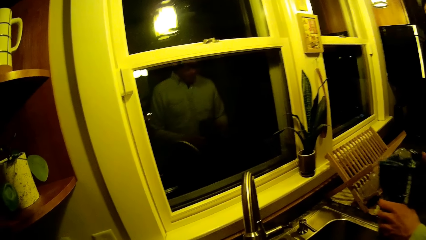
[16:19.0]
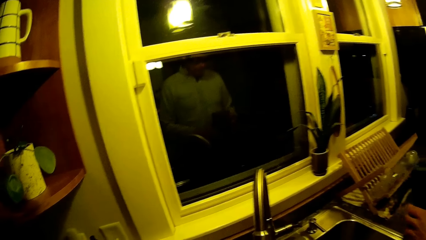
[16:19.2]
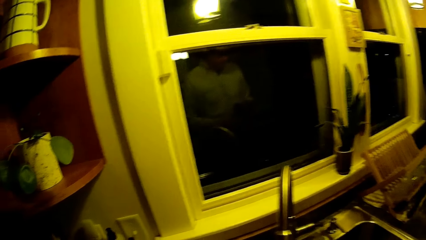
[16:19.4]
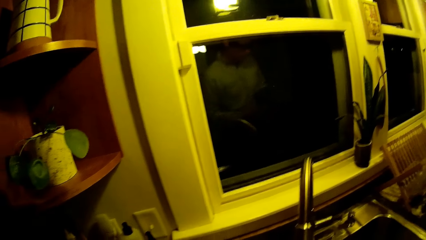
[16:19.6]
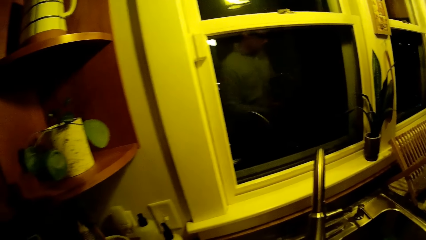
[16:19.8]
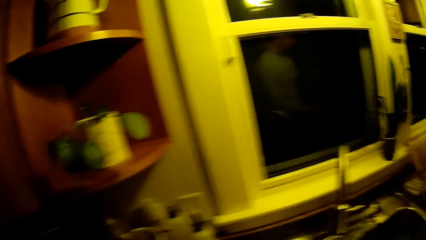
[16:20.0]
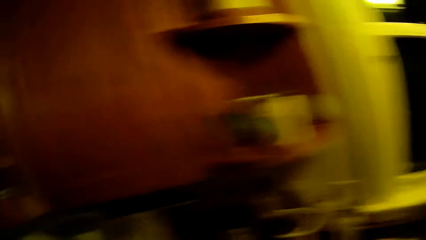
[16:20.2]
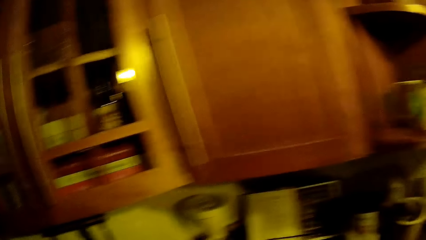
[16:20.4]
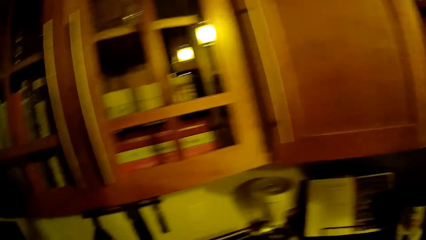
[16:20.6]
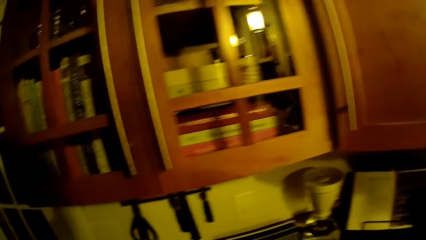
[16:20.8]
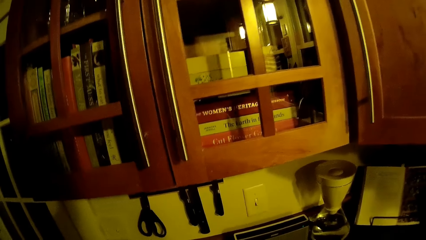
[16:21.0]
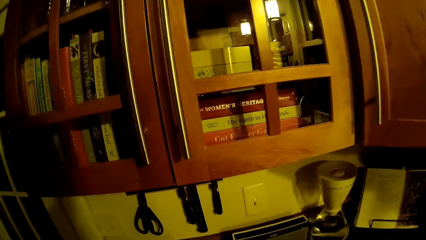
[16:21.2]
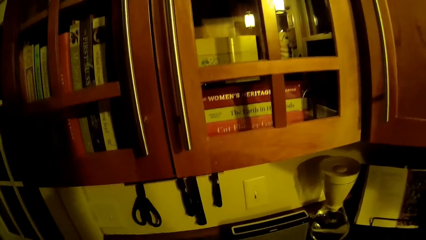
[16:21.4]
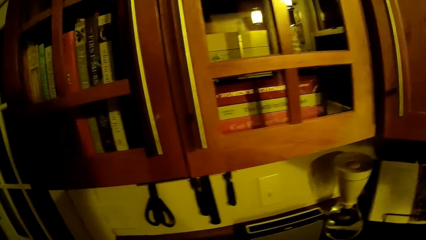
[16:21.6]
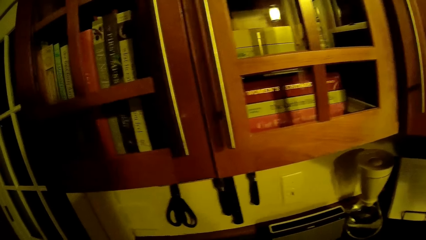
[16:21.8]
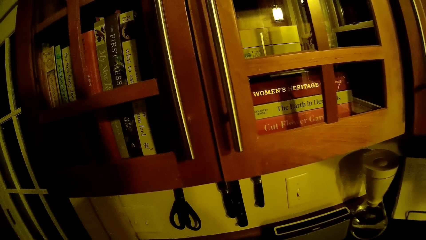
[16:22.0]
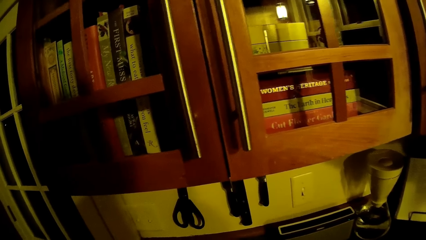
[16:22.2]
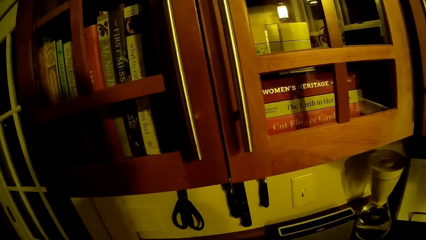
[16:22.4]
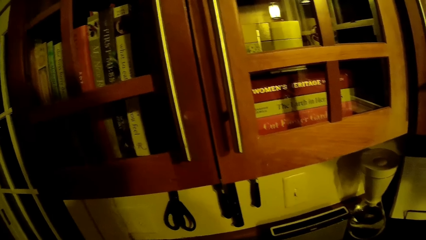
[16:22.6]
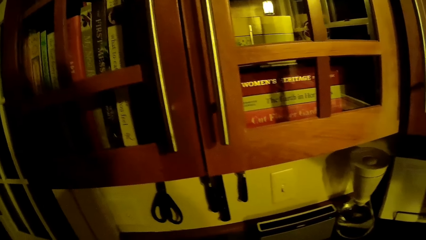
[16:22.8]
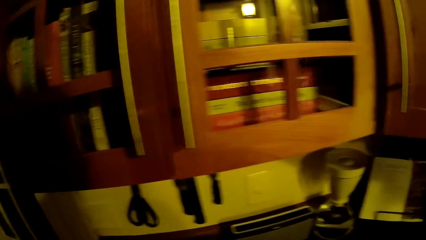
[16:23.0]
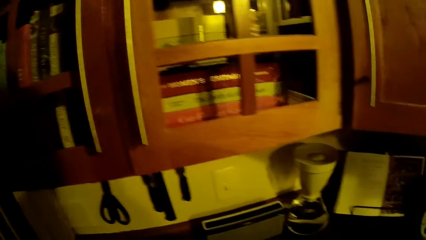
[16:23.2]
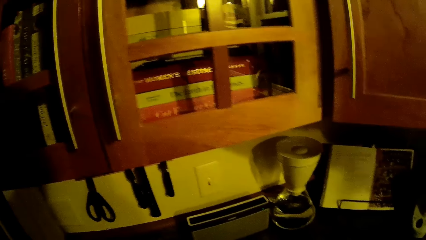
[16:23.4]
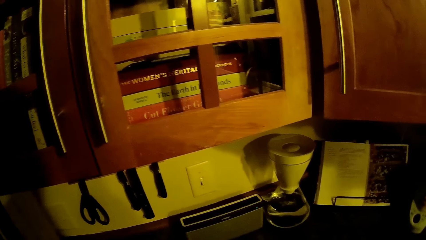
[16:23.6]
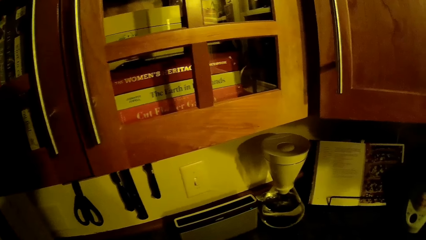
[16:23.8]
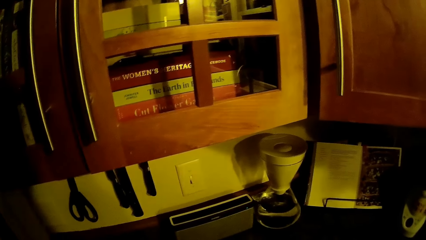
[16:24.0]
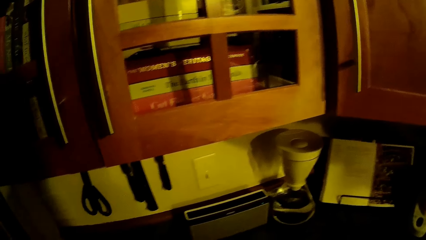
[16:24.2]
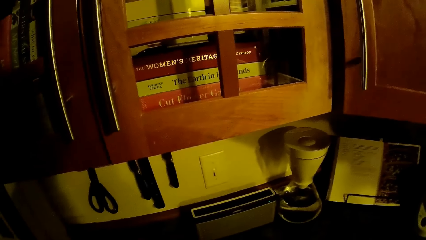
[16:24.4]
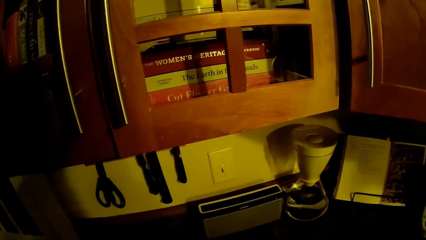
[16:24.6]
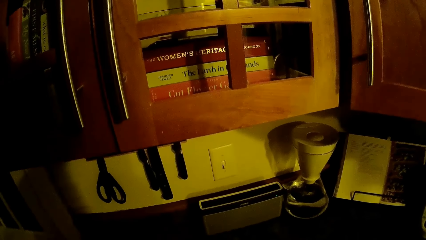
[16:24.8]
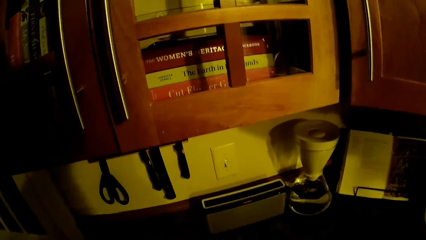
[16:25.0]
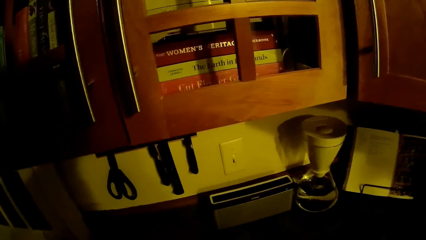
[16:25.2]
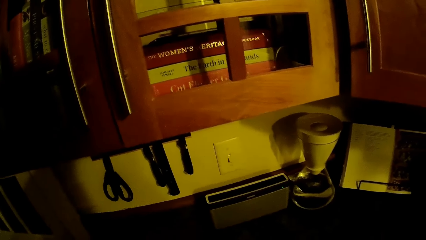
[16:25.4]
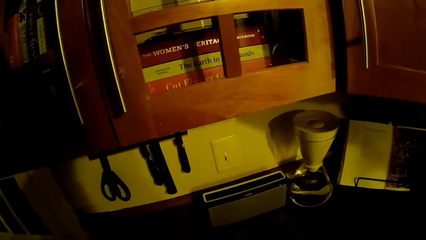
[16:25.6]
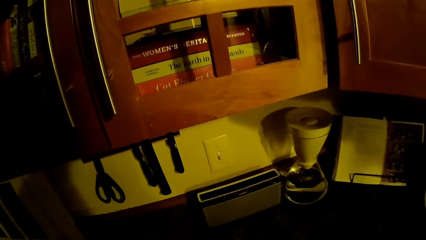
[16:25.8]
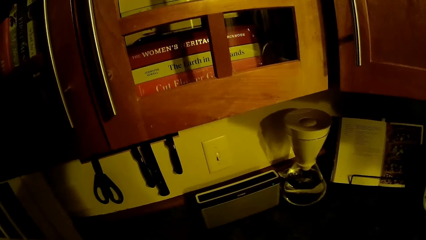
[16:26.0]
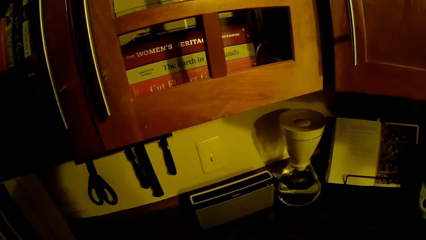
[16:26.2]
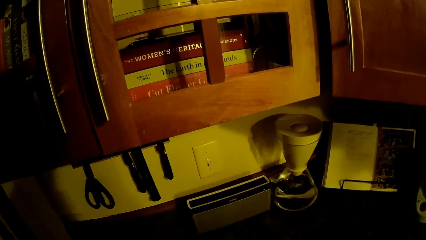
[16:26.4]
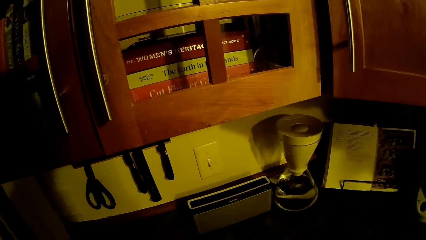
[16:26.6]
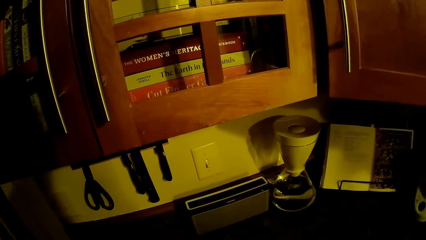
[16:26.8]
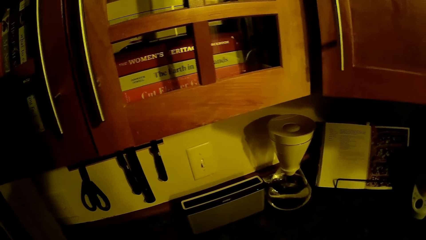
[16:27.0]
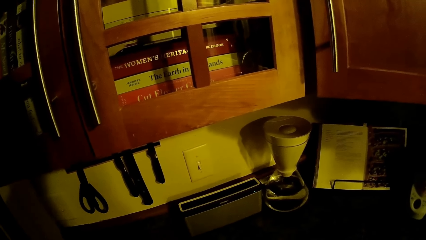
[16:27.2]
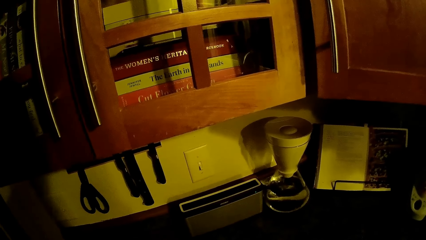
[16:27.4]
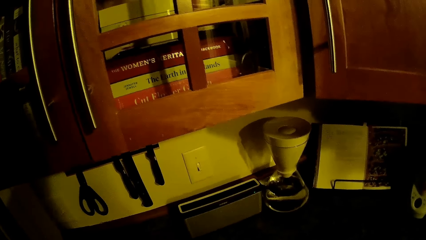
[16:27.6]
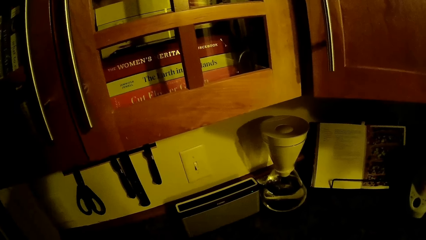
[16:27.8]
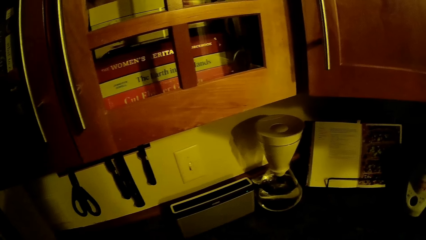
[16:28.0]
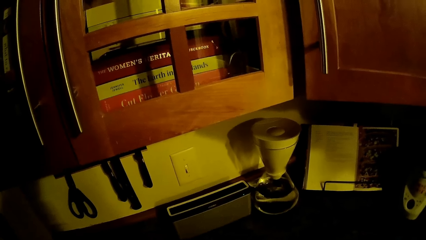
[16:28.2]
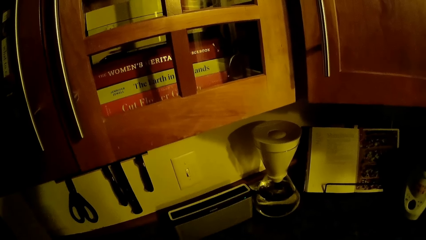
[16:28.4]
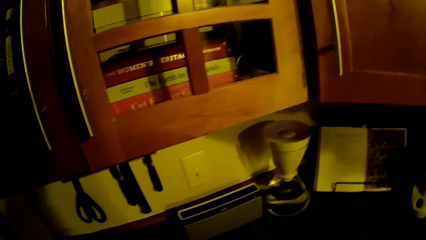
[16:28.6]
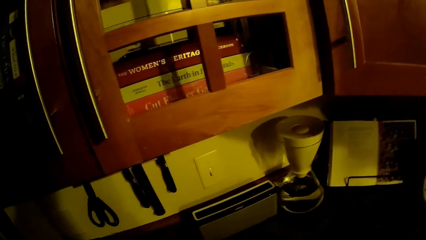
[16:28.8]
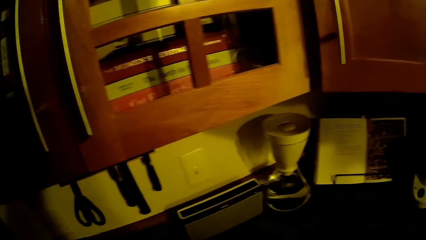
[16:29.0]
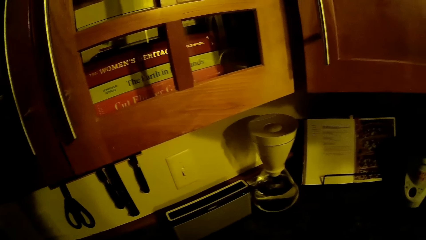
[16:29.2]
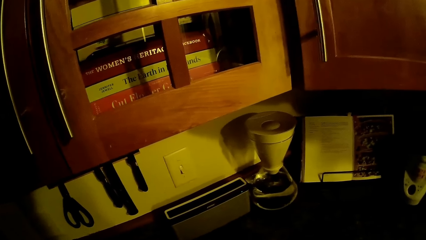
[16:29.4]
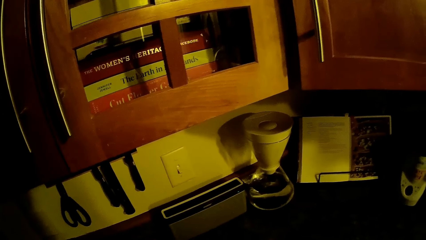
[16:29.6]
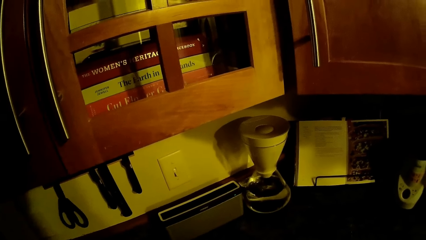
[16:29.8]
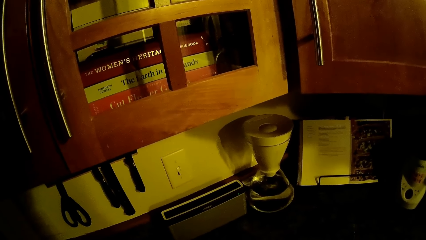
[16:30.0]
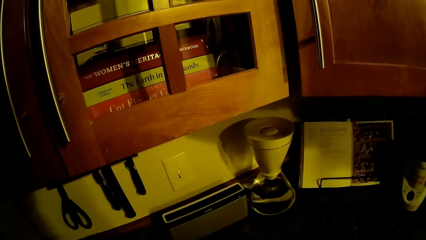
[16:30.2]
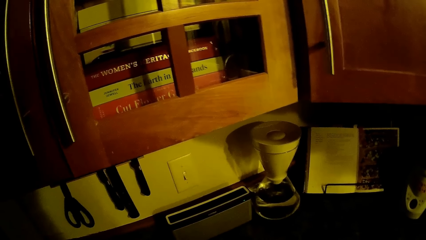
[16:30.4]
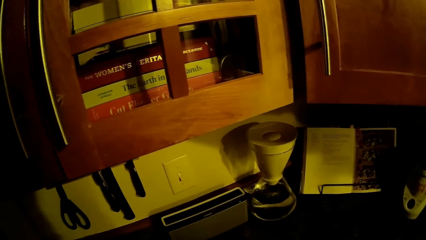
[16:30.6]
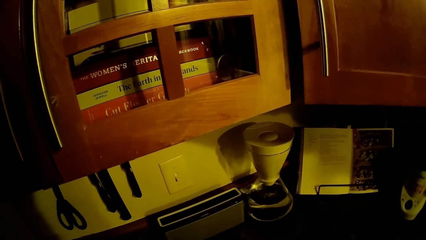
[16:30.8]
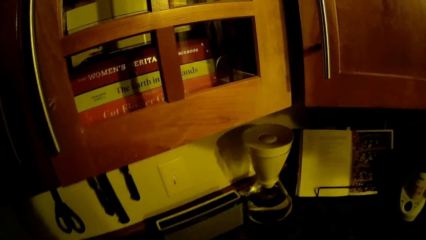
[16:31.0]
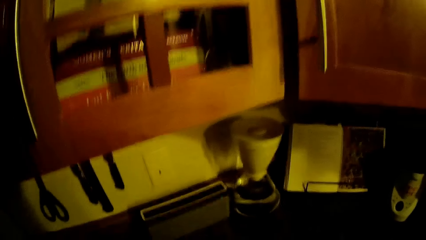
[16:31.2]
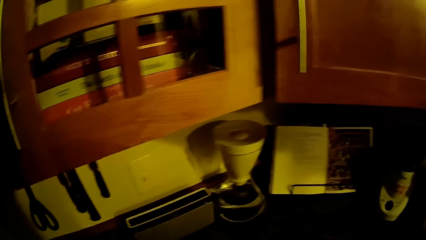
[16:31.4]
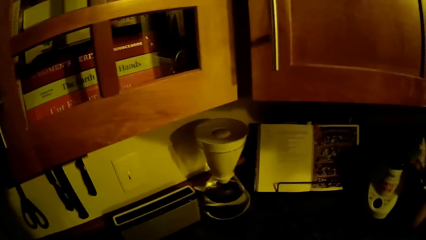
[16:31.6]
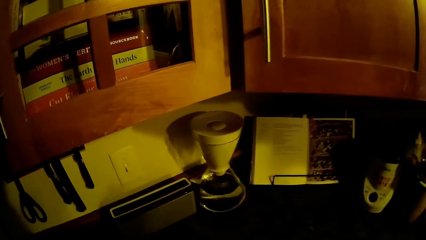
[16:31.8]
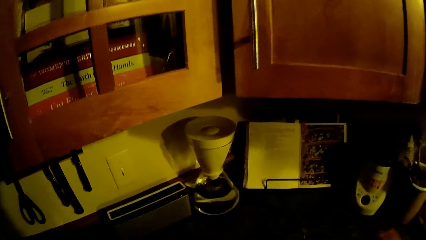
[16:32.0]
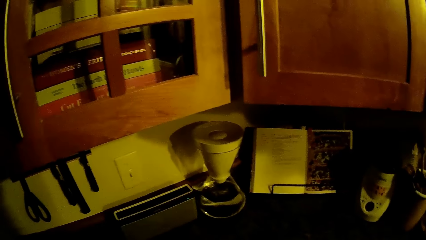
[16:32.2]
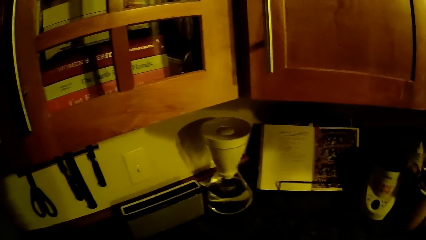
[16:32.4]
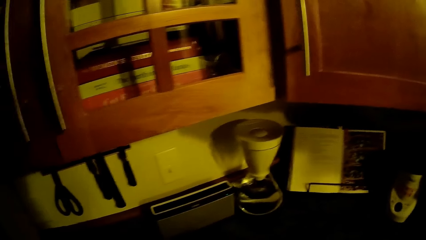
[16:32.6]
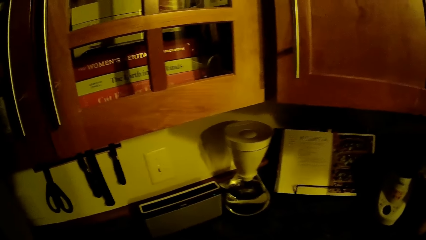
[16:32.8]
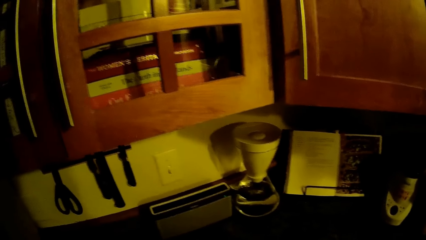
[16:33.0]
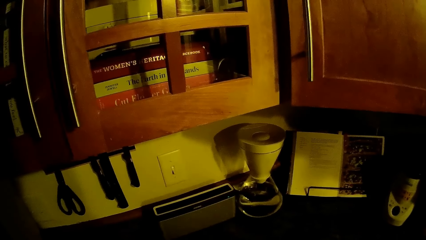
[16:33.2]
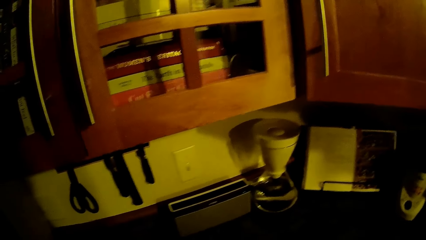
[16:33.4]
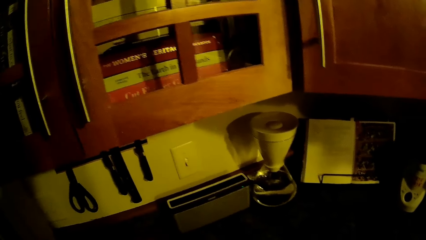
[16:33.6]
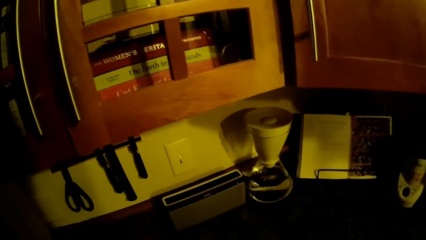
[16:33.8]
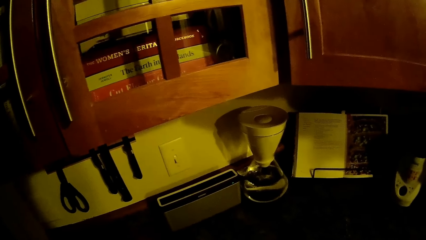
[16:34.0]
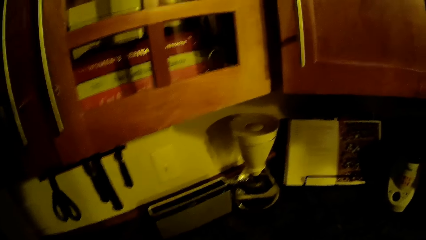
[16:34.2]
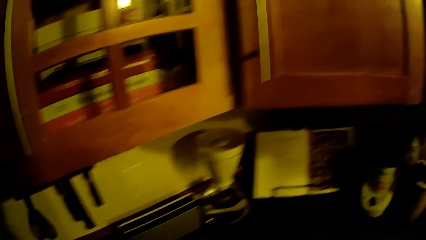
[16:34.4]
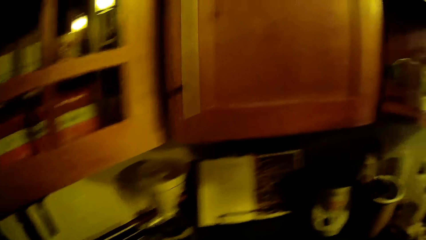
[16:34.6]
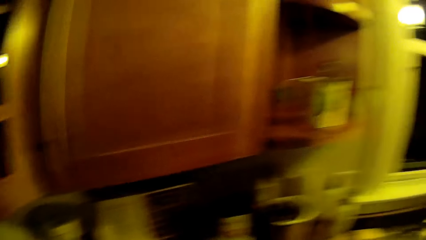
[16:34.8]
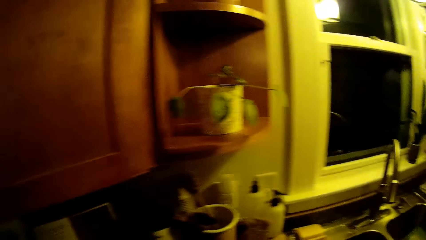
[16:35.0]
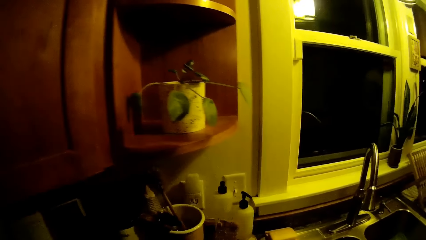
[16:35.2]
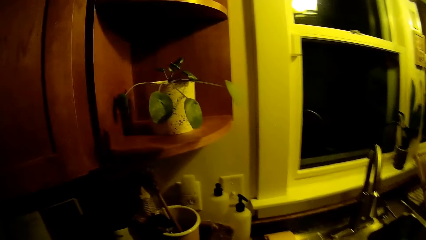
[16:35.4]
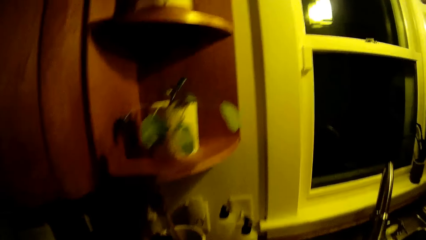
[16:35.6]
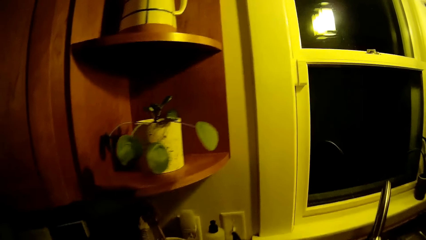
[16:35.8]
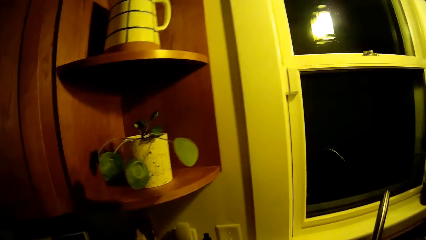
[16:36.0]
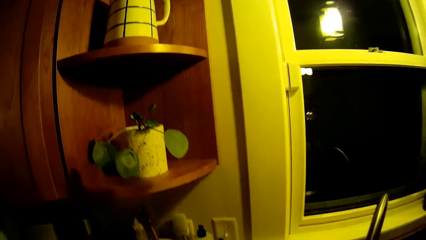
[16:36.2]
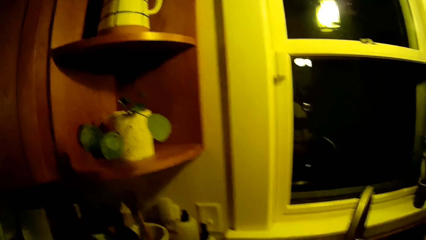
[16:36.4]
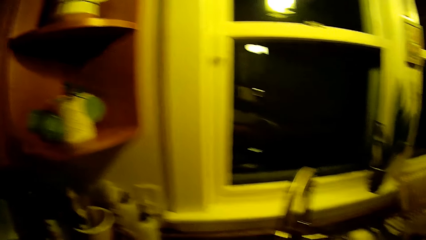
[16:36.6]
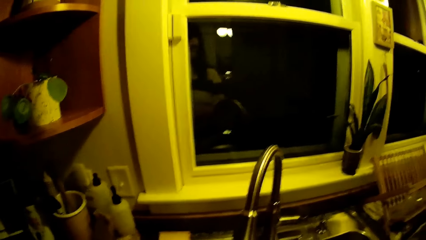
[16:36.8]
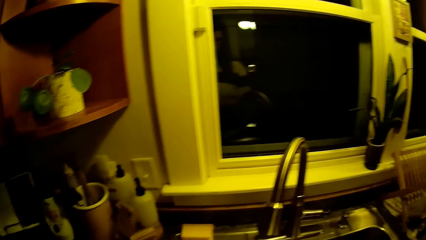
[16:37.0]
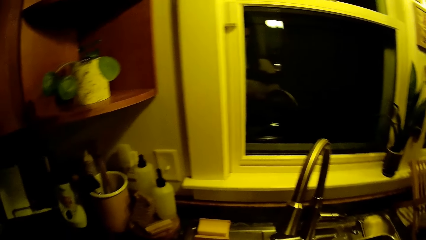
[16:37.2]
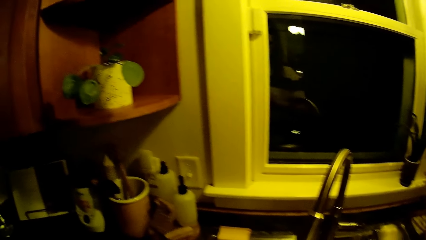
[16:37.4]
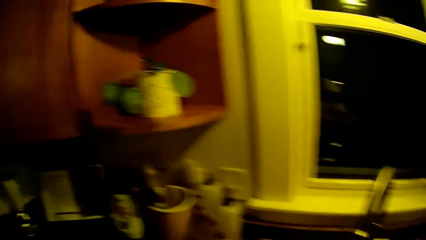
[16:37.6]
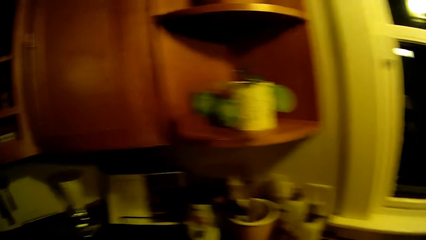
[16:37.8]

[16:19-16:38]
The person stares in the kitchen.
